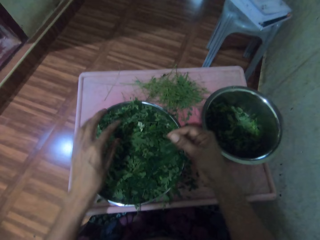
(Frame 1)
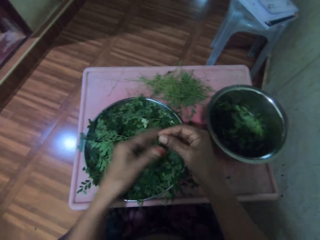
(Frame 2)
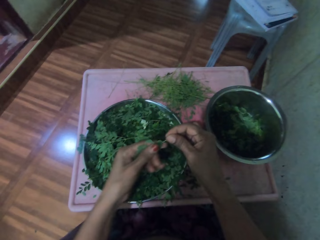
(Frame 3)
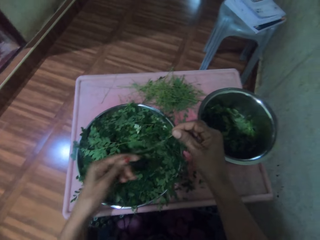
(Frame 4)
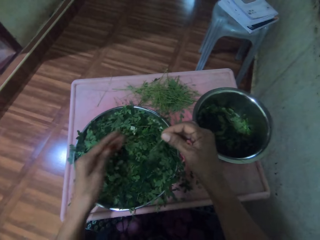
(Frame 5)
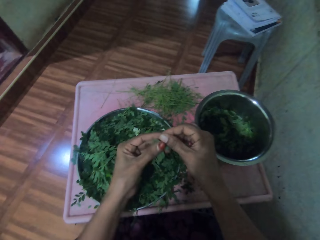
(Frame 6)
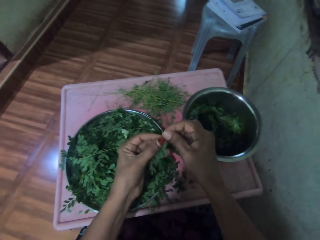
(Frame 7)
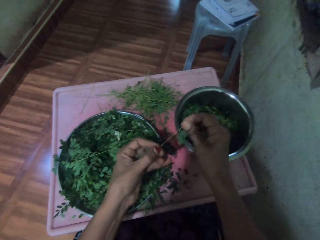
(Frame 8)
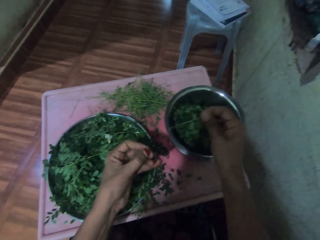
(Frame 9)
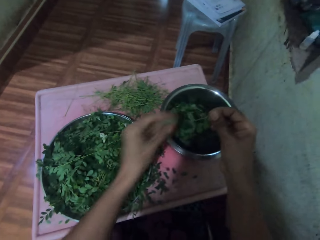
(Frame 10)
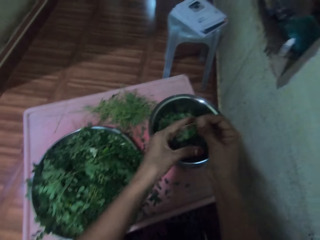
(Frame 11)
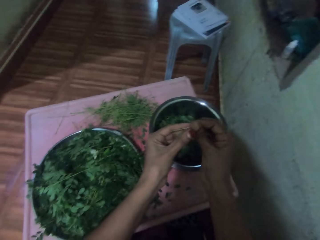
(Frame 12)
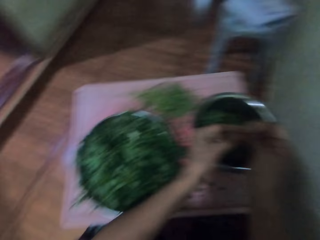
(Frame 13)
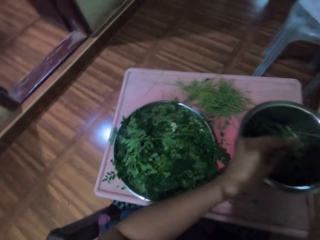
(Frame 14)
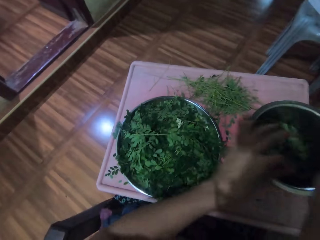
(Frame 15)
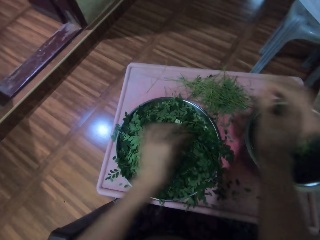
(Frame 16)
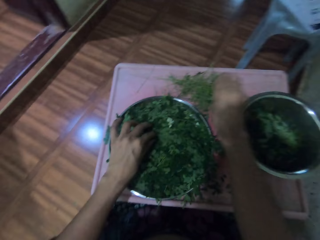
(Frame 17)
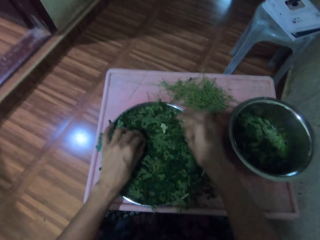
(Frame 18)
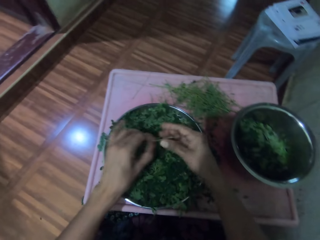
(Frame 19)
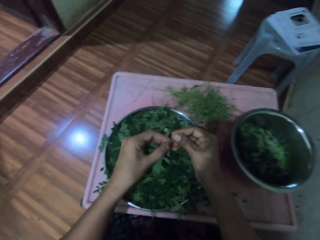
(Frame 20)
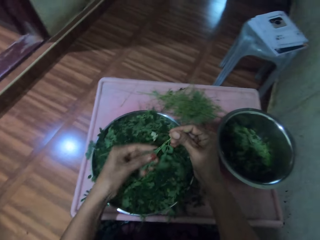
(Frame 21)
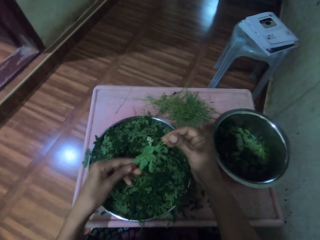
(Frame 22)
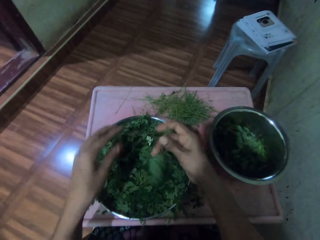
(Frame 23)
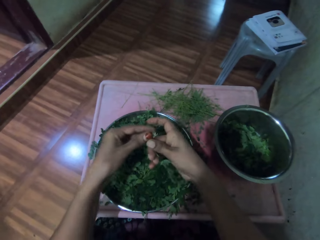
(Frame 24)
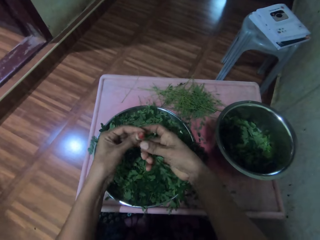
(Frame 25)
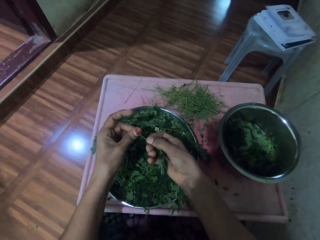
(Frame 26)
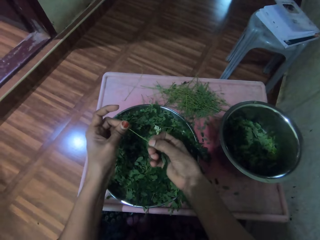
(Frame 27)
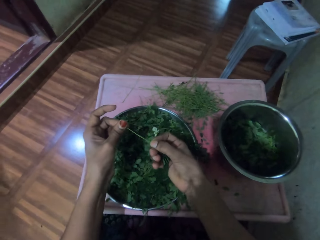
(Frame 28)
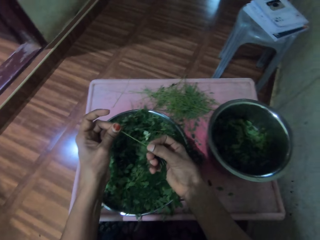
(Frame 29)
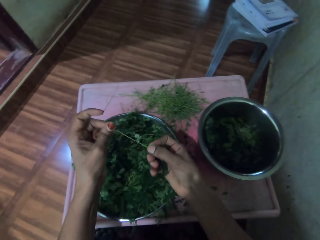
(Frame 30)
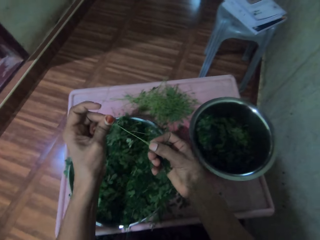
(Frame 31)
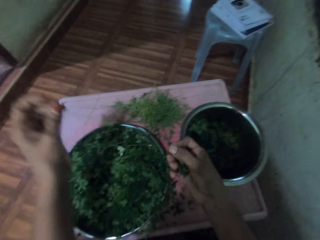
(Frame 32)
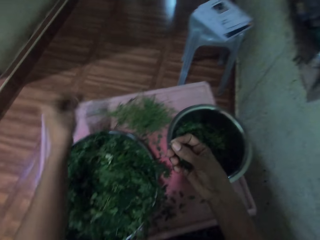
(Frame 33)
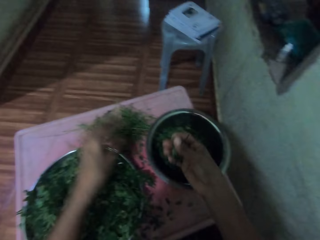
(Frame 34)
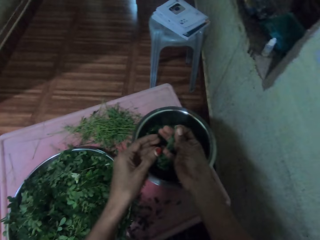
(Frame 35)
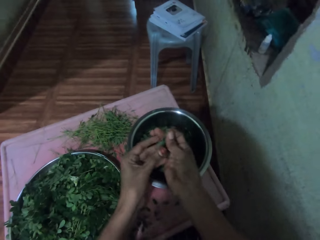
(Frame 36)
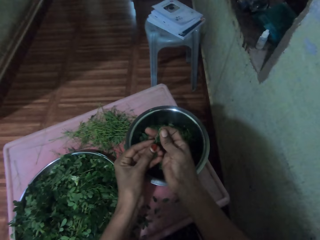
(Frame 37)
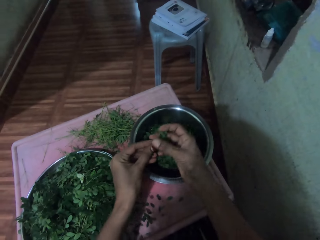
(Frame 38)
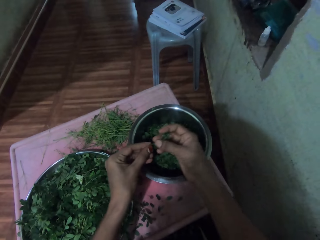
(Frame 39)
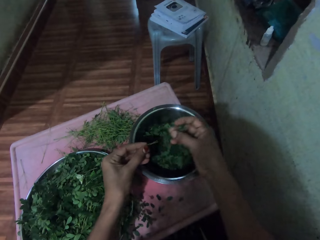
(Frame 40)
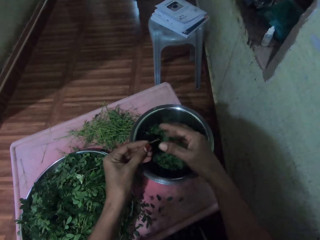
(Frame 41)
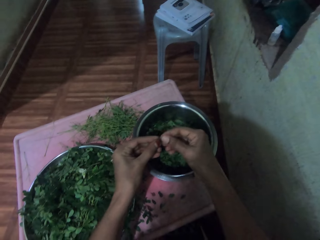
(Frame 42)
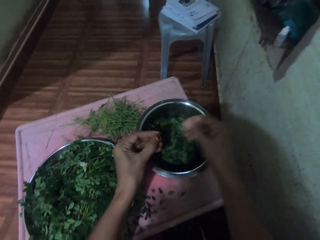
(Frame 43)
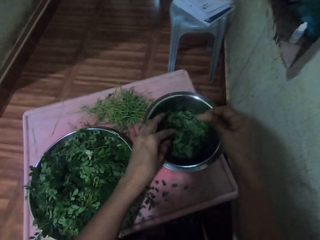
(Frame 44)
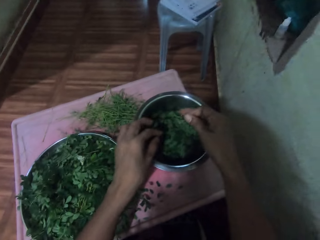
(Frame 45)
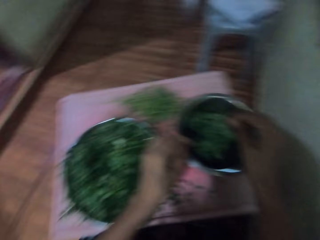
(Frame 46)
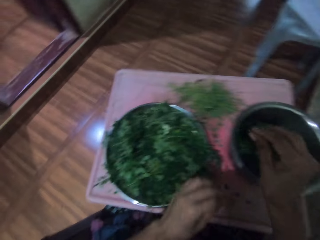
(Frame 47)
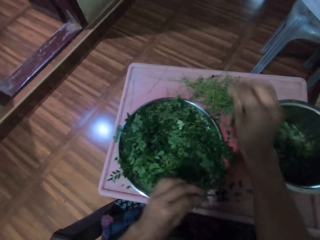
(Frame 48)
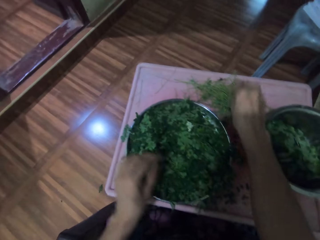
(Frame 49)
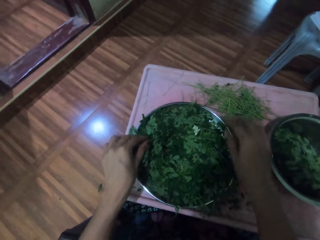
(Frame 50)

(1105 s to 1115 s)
The camera wearer prepares the vegetable. They put the vegetable in a bowl and wipe the vegetable. They destem the vegetable and prepare the vegetable. They put the vegetables in the bowl. They prepare the vegetable and put the vegetables in the bowl. They place the stem on a table. They take a vegetable and wipe the vegetable. They shift the vegetable to the right hand. They prepare the vegetable and destem the vegetable. They place the stem on the table. They prepare the vegetable and put the vegetables in the bowl. They prepare the vegetable and put the vegetables in the bowl. They put down the vegetable stem.

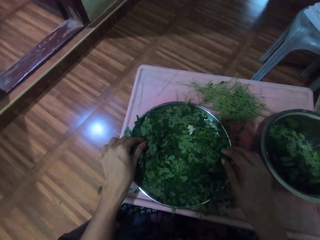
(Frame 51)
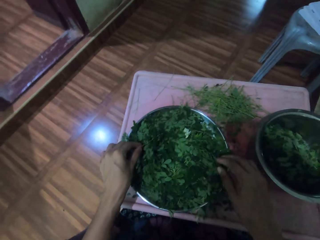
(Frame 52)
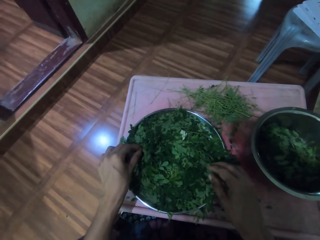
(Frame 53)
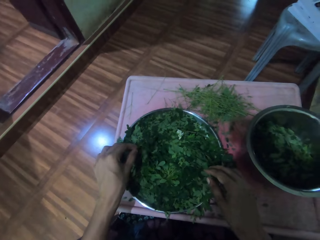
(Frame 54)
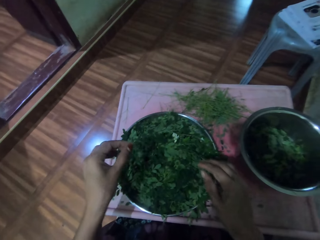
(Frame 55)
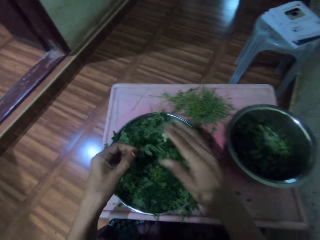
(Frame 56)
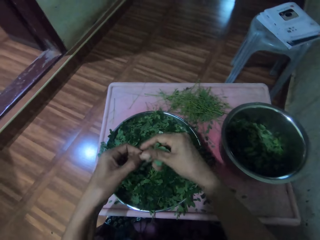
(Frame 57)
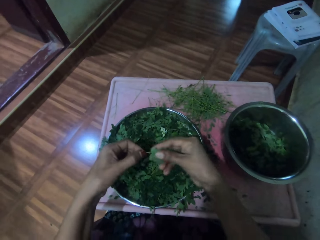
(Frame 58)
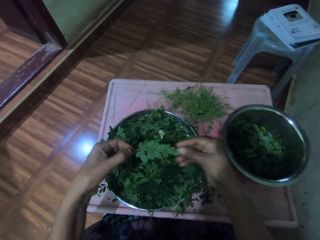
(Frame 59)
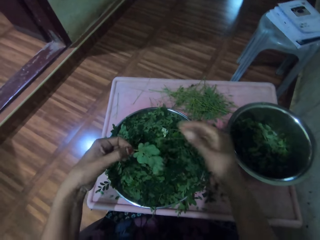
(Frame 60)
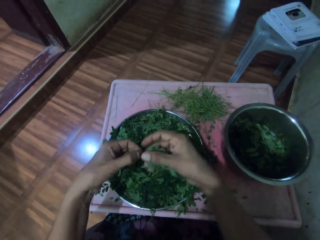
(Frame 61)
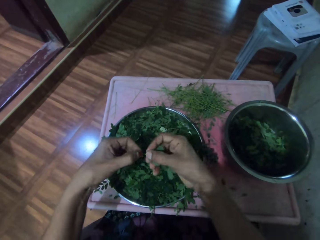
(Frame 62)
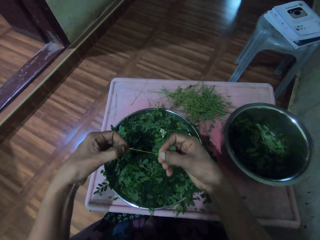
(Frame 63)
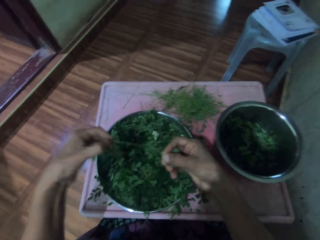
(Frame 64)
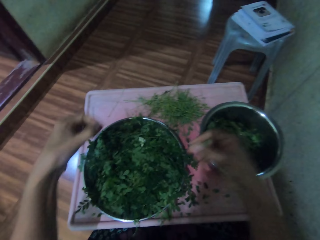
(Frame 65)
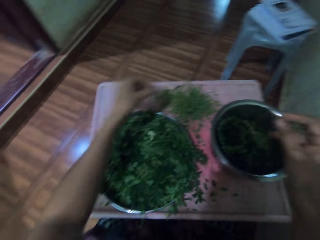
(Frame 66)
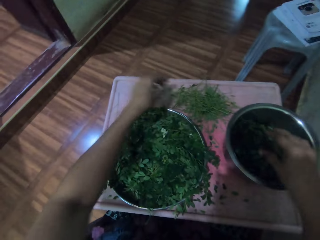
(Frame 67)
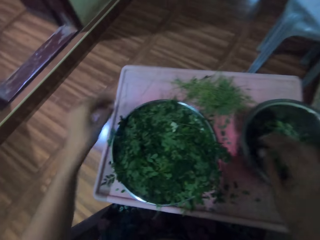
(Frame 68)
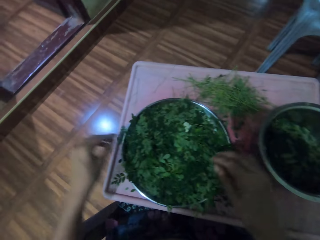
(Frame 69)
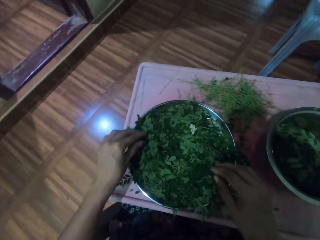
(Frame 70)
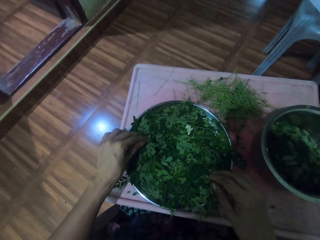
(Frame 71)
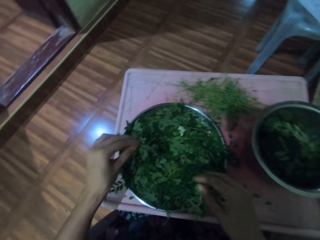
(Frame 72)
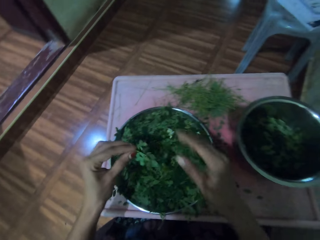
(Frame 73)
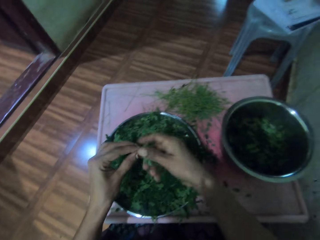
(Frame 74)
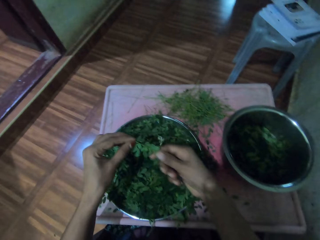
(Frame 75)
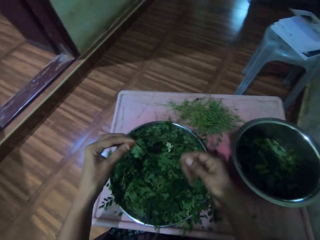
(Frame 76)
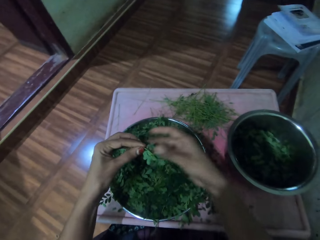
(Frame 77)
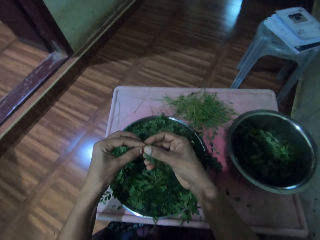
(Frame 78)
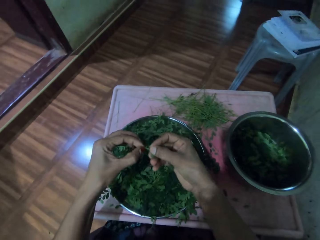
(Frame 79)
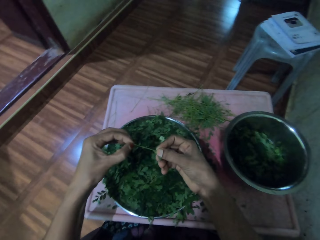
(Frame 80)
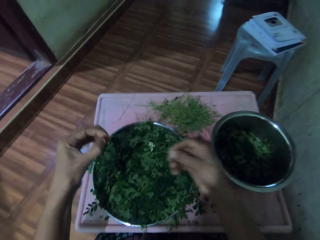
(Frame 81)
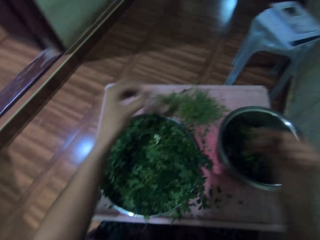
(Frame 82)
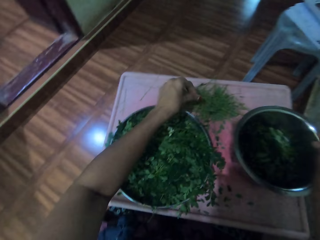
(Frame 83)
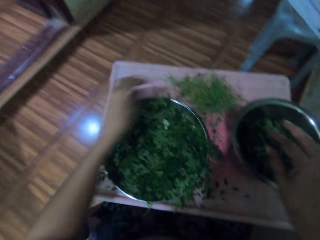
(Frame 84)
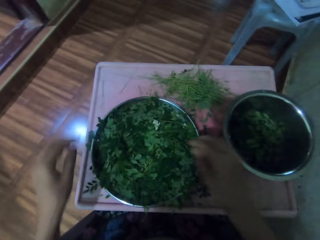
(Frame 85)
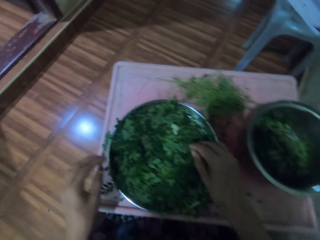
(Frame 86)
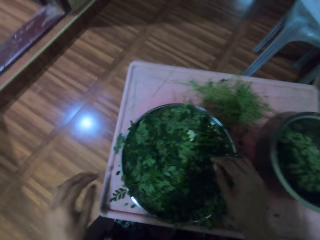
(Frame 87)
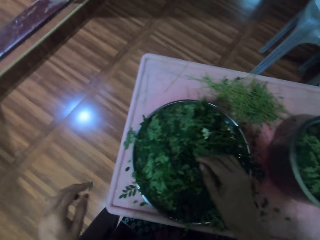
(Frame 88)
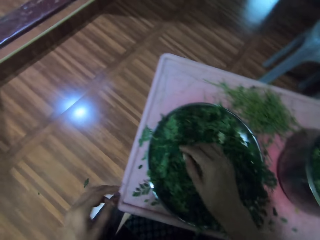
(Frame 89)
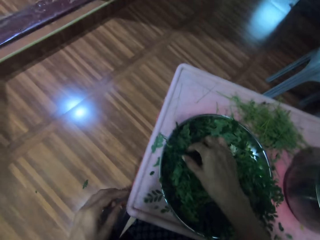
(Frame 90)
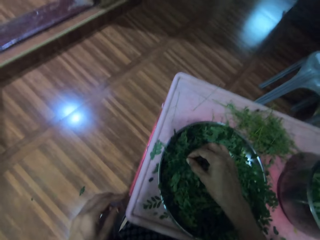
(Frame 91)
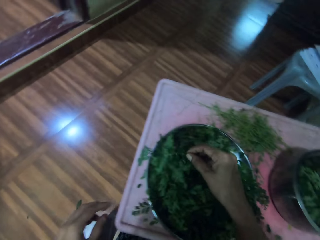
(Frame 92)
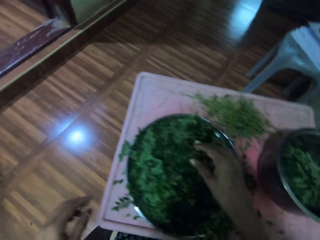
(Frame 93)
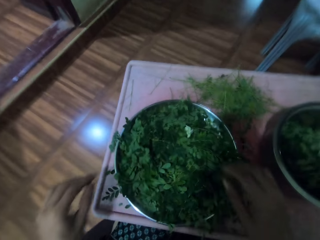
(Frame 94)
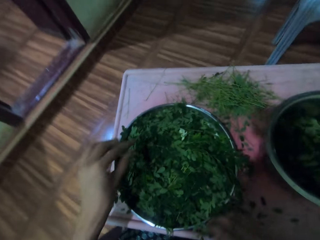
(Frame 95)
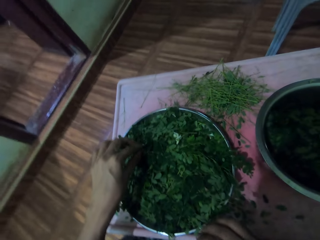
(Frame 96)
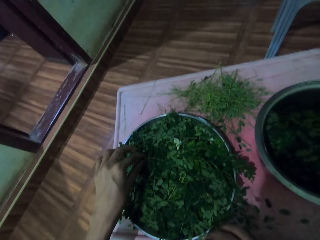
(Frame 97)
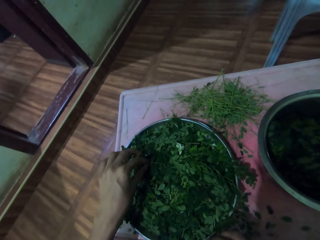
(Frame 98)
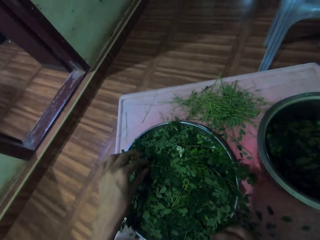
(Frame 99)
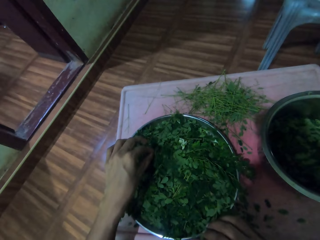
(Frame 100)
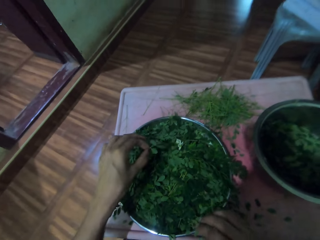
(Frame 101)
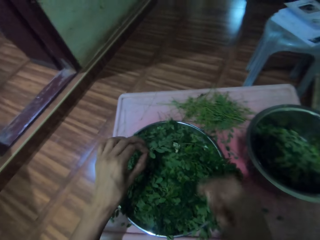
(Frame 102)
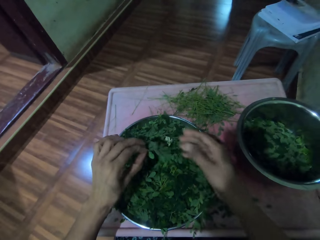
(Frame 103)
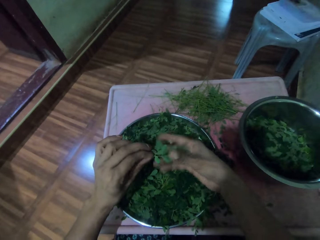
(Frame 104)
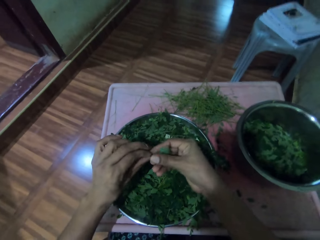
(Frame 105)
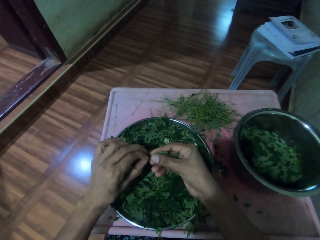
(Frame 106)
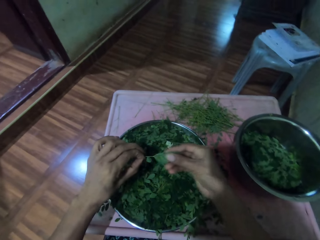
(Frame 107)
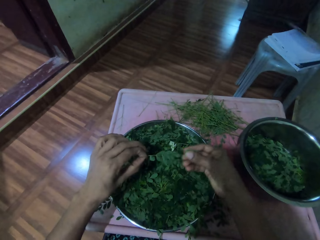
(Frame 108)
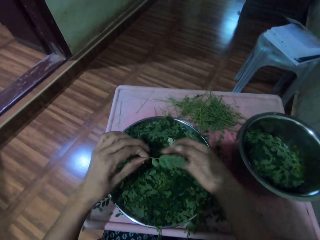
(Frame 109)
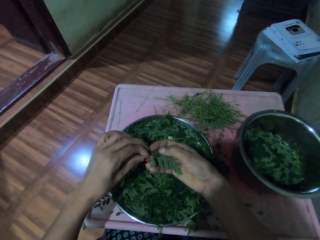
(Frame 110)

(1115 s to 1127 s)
The camera wearer takes a vegetable. They wipe the vegetable. They prepare the vegetable and destem the vegetable. They place the stem on a table and put the vegetables in a bowl. They take a vegetable and wipe the vegetable. They prepare the vegetable and destem the vegetable. They place the stem on the table and place the vegetable in the bowl. They take a vegetable. They put down the vegetable. They take a vegetable and wipe the vegetable.
